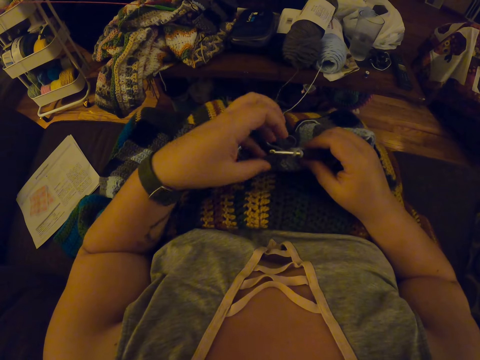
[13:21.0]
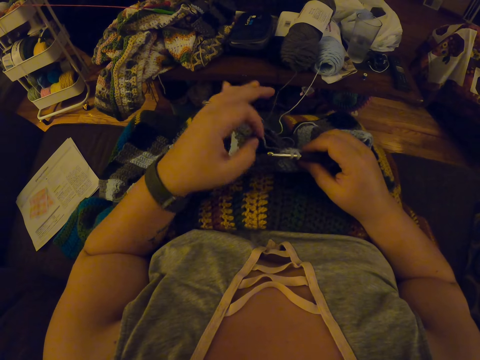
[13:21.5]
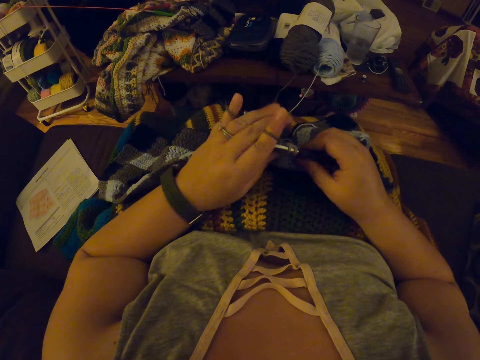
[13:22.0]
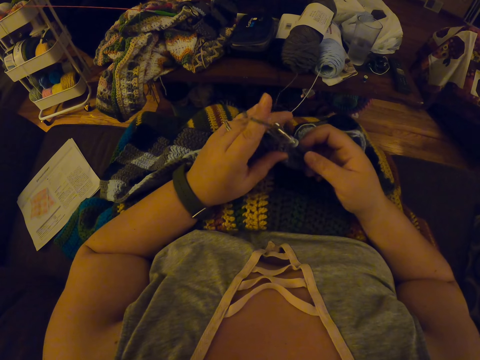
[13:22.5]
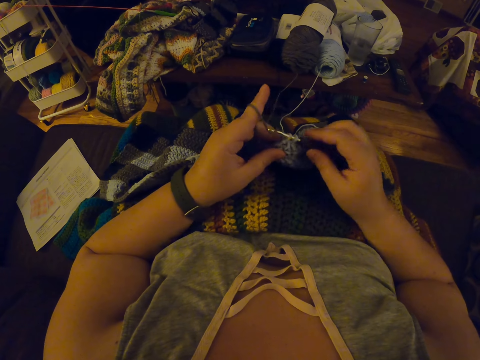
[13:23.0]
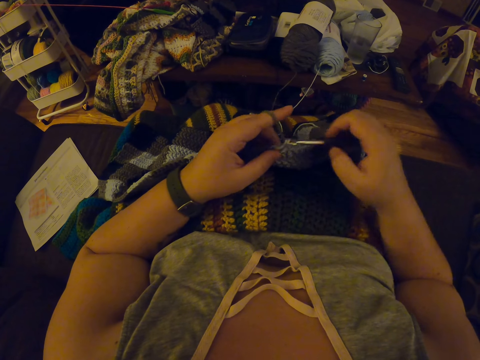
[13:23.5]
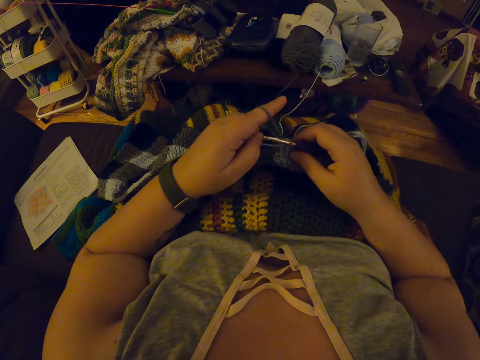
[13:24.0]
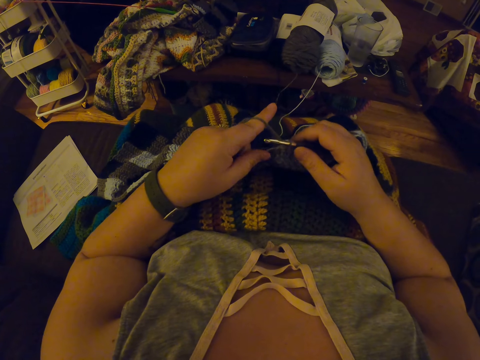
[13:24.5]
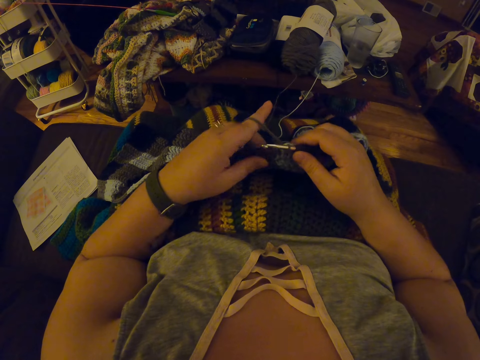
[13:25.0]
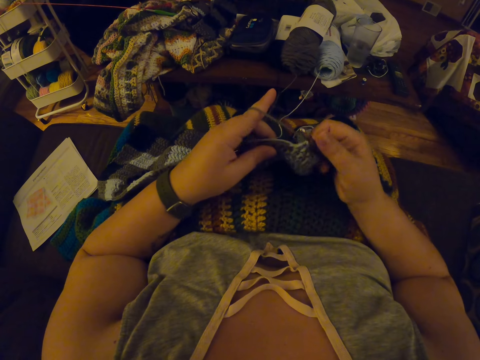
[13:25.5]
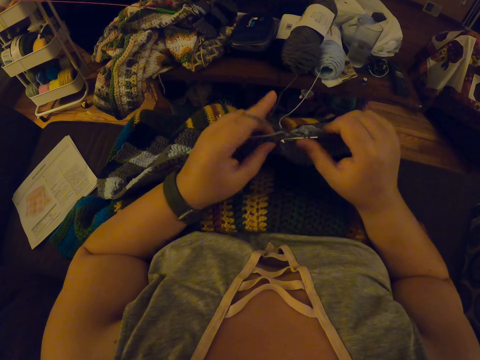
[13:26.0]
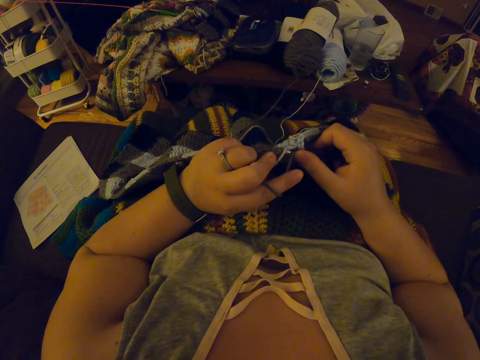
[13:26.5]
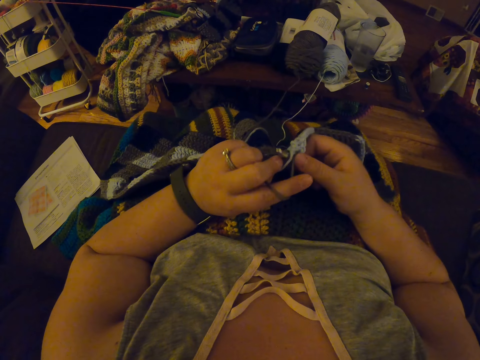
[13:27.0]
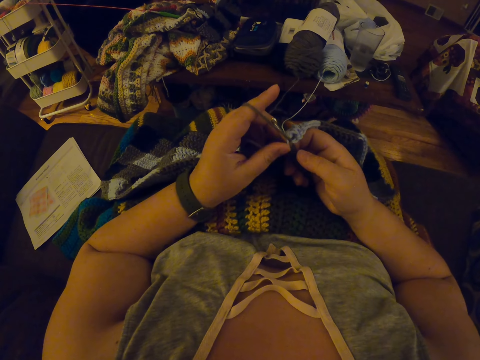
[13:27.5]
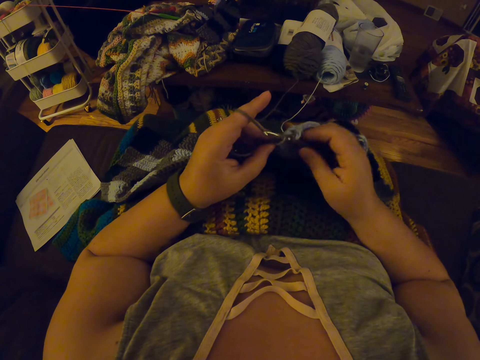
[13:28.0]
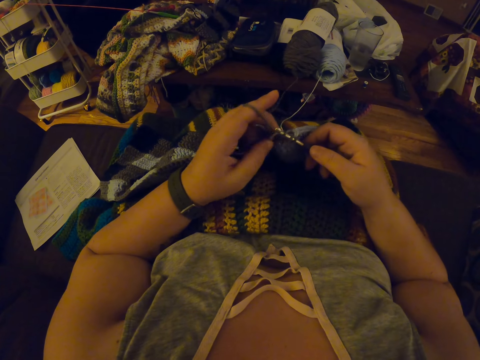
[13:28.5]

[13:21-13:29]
The camera wearer twists the yarn around her left hand again. She continues crocheting with the yarn.

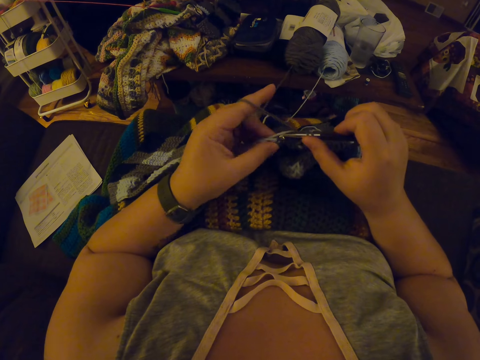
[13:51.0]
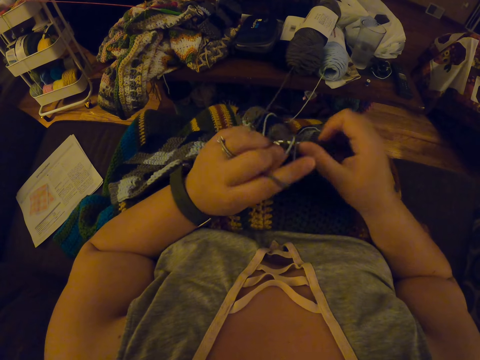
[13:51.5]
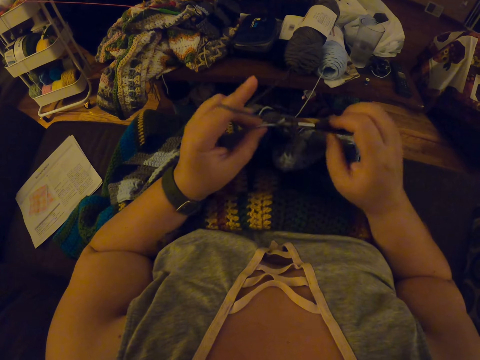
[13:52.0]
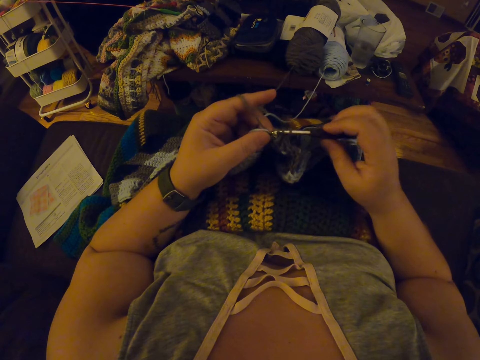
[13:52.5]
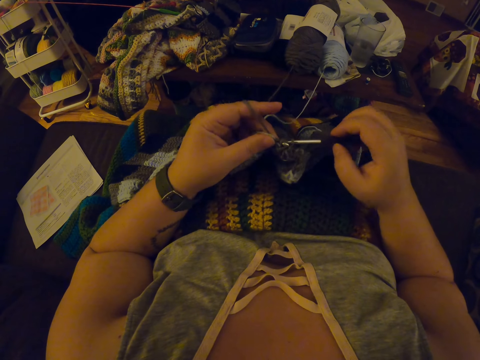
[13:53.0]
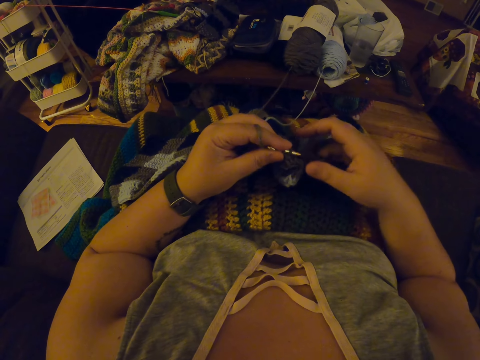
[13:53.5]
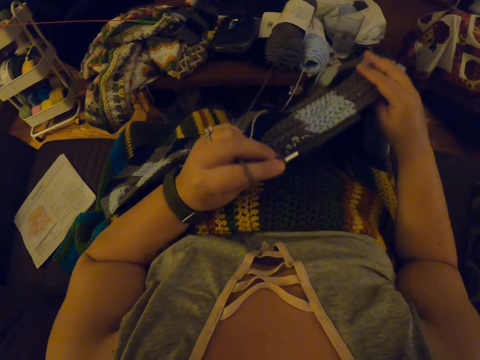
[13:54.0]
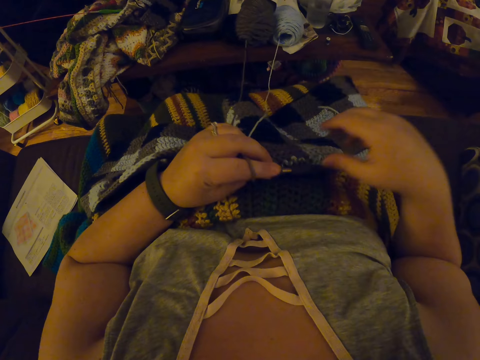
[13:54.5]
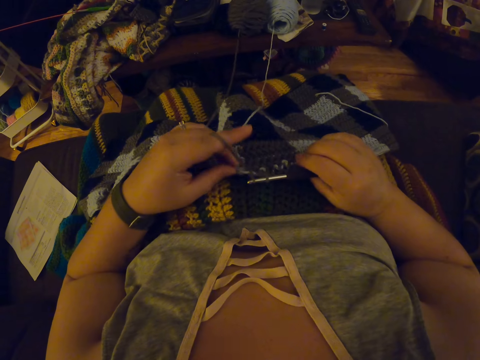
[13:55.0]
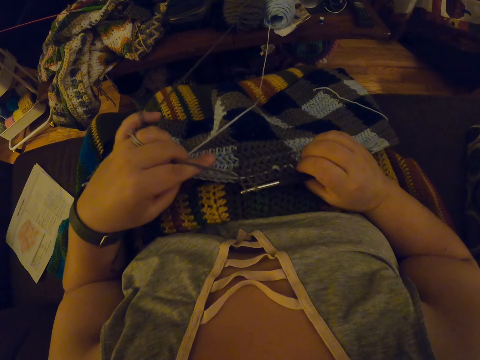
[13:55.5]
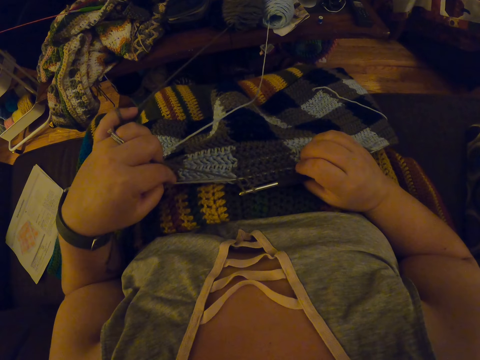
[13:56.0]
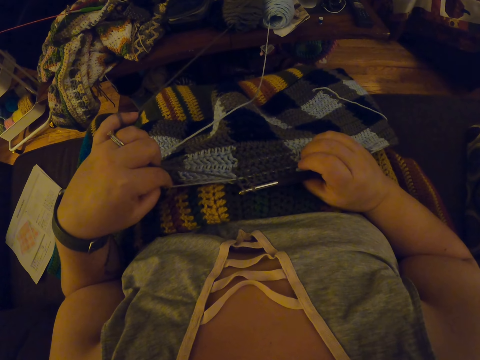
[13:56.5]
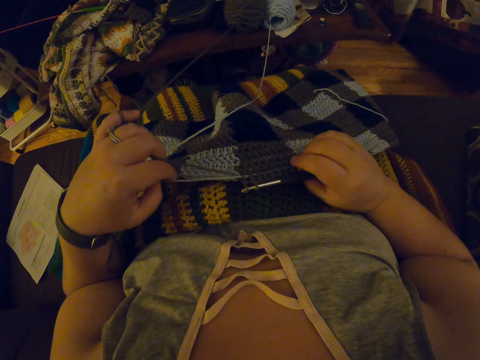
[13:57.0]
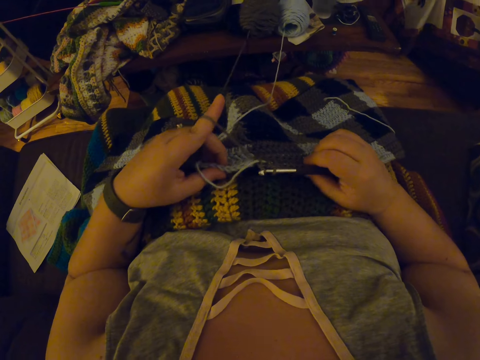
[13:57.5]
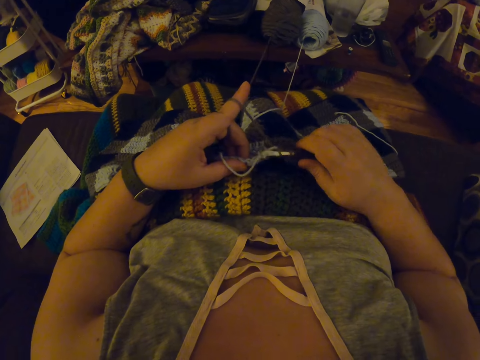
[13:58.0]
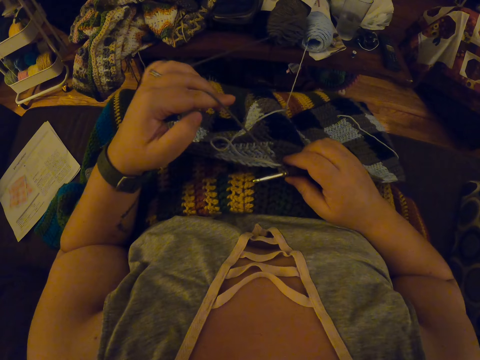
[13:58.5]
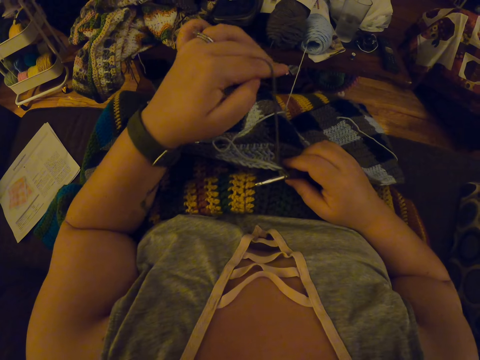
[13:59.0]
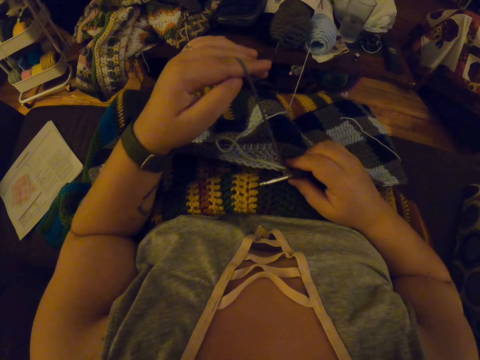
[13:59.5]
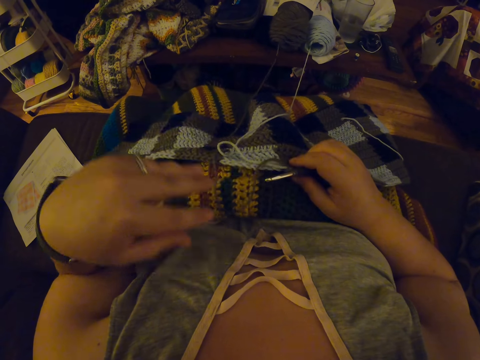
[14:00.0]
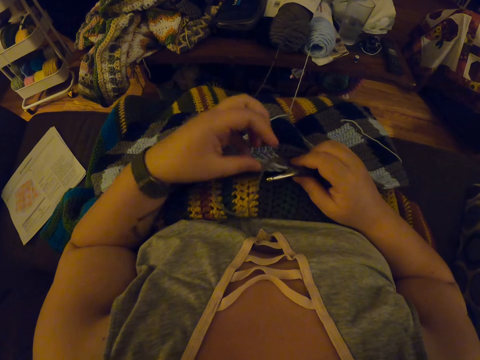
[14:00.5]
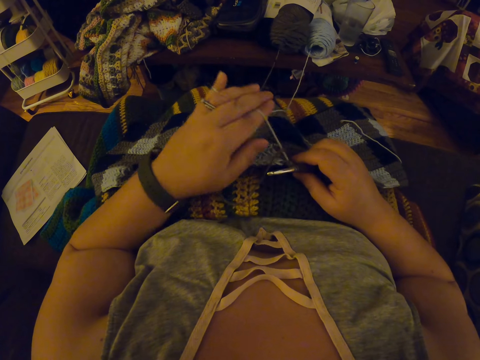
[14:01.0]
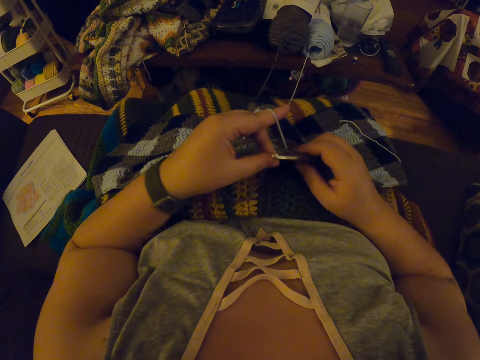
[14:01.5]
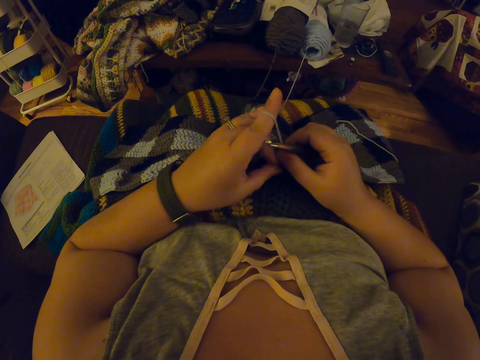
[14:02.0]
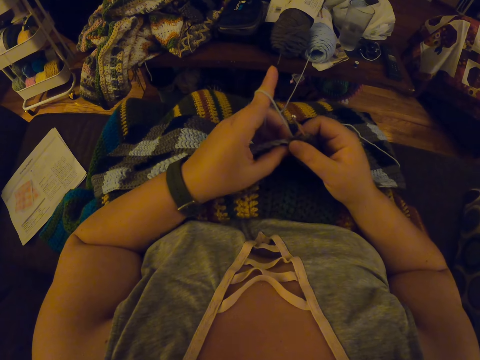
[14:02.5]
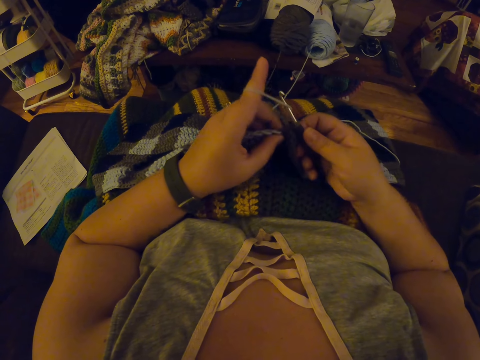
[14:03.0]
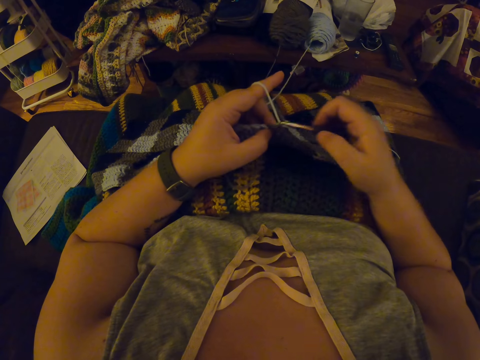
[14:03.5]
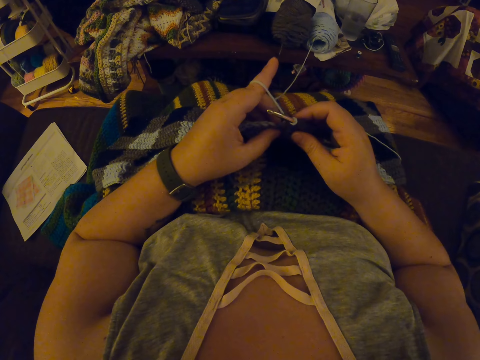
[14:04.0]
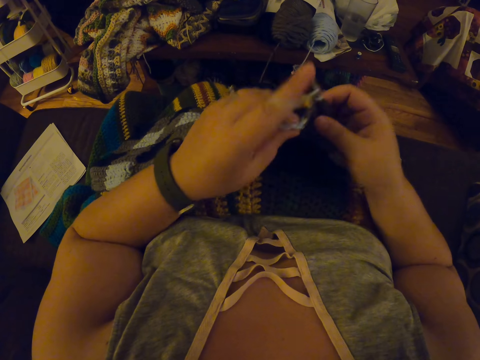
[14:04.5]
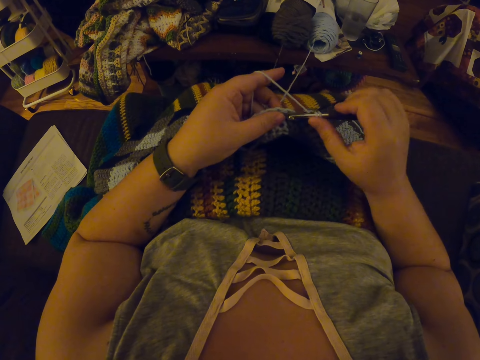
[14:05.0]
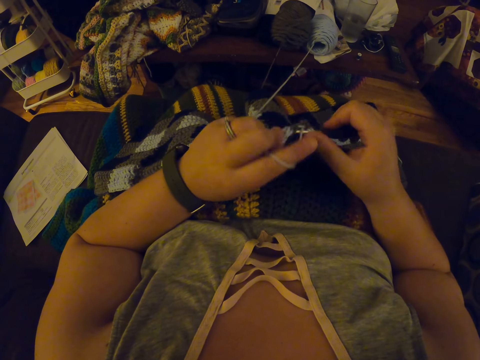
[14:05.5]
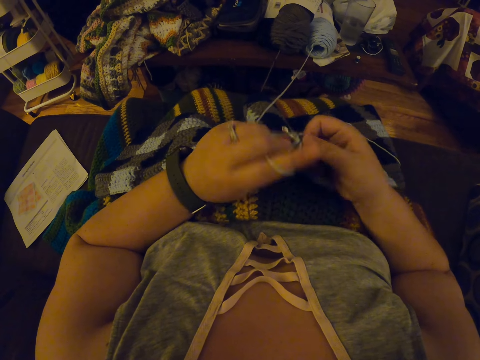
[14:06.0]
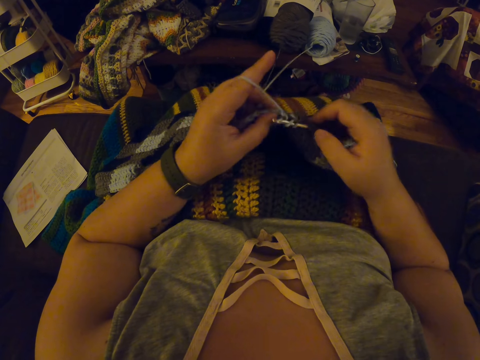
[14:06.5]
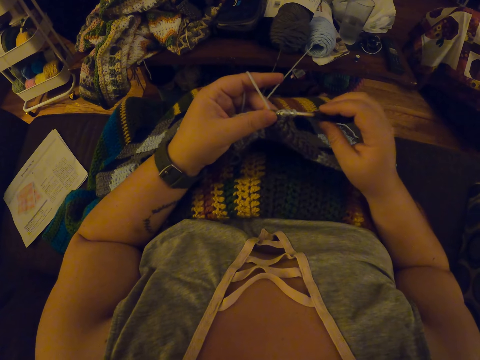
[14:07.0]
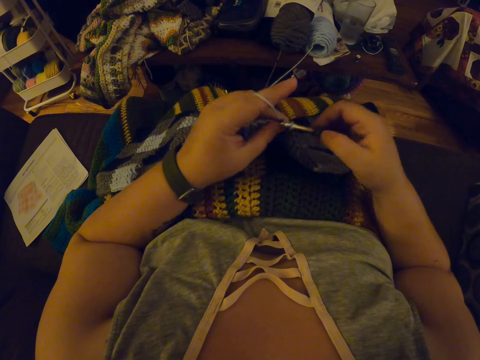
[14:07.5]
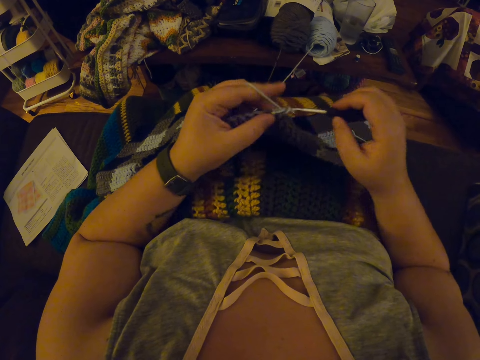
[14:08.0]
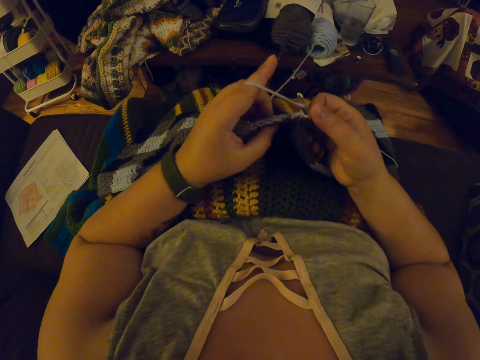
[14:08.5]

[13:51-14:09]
The camera wearer passes the crochet hook from her right hand to her left hand. She adjusts the fabric on her lap with her hands. She pulls the woolen fabric. She pulls the yarn inside the fabric with her left hand. She lifts the yarn with her left hand. She drops the yarn in her left hand on her lap. She twists the yarn around her left hand. She crochets the woolen fabric with the crochet hook.
